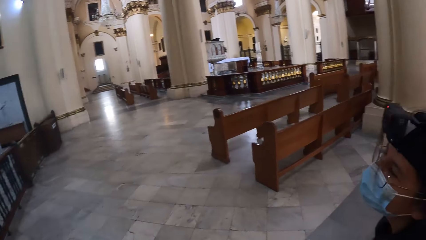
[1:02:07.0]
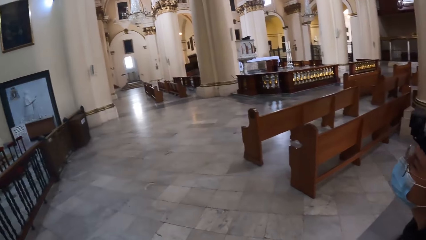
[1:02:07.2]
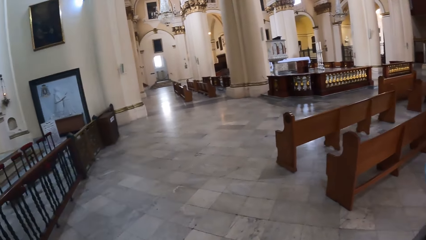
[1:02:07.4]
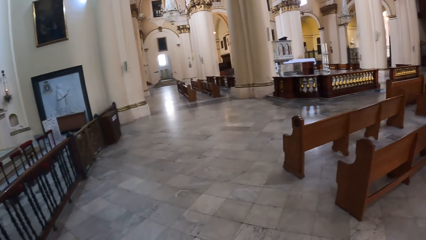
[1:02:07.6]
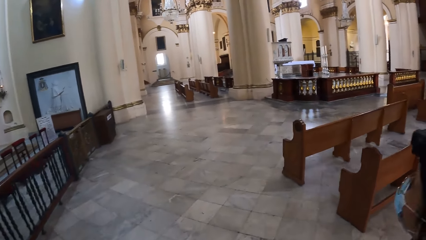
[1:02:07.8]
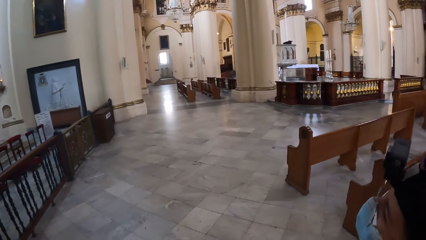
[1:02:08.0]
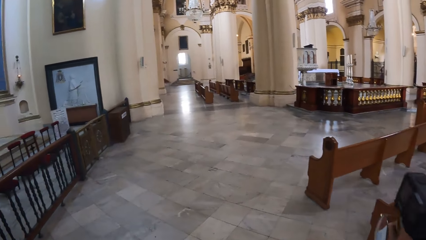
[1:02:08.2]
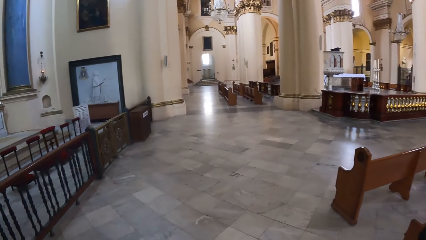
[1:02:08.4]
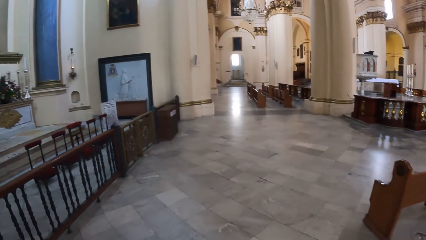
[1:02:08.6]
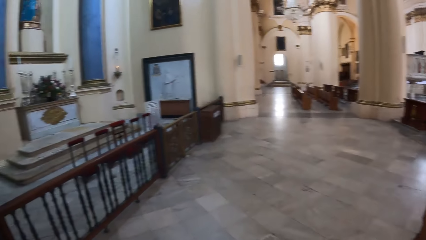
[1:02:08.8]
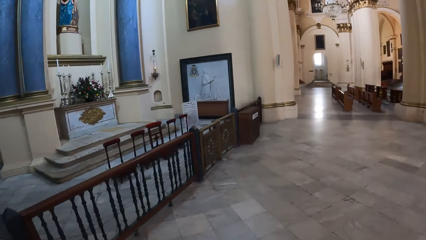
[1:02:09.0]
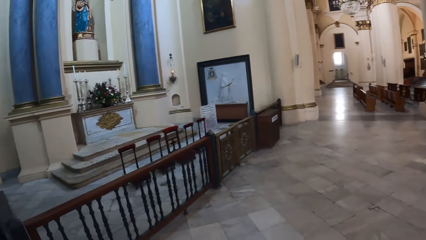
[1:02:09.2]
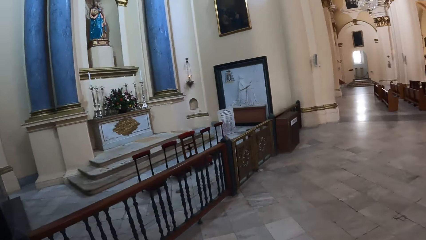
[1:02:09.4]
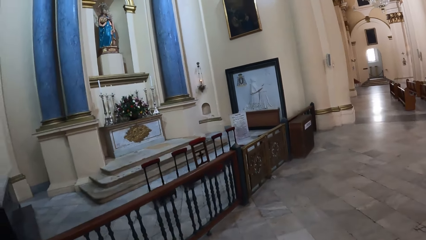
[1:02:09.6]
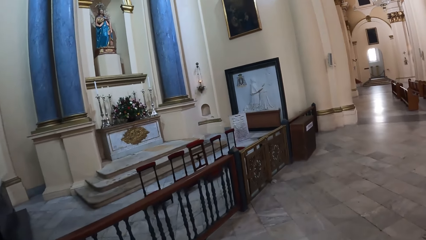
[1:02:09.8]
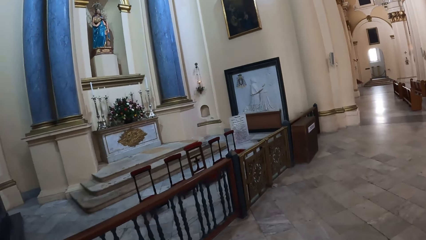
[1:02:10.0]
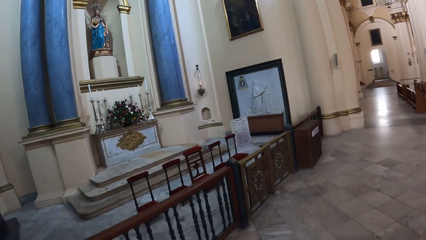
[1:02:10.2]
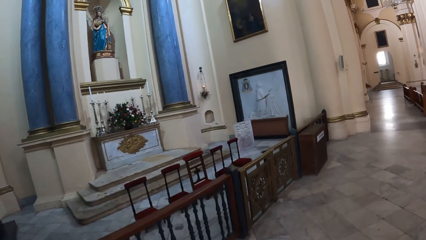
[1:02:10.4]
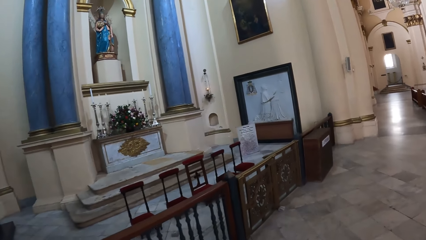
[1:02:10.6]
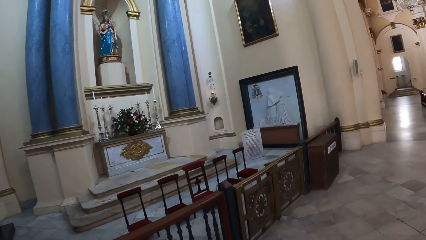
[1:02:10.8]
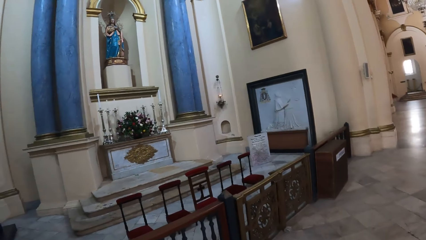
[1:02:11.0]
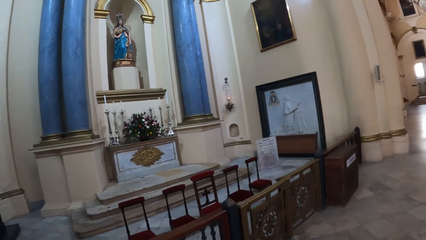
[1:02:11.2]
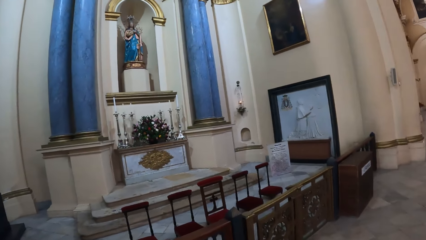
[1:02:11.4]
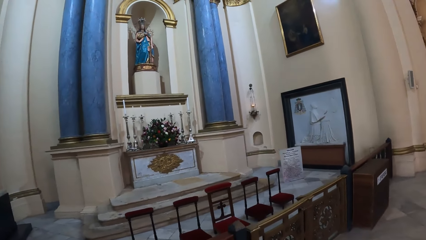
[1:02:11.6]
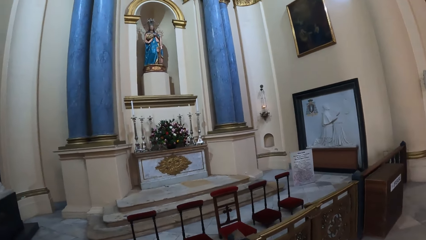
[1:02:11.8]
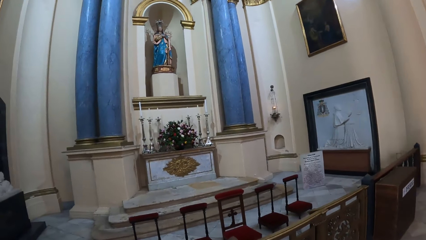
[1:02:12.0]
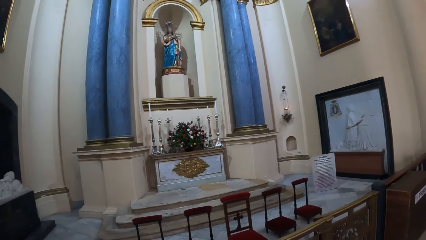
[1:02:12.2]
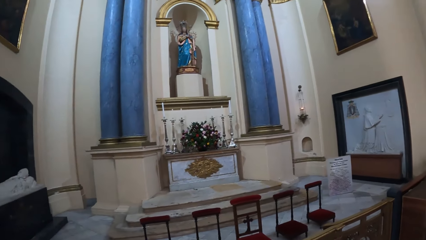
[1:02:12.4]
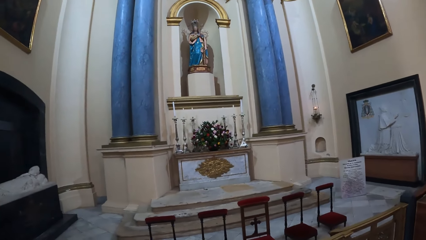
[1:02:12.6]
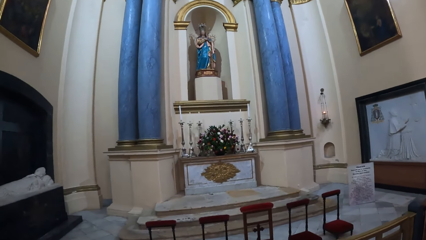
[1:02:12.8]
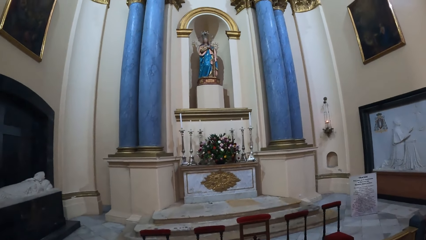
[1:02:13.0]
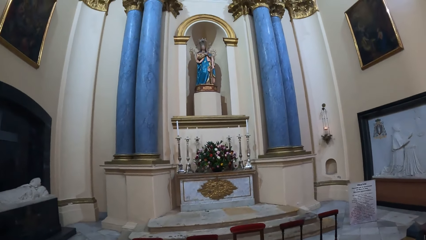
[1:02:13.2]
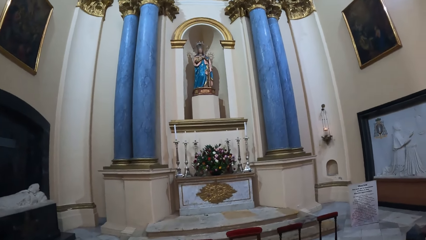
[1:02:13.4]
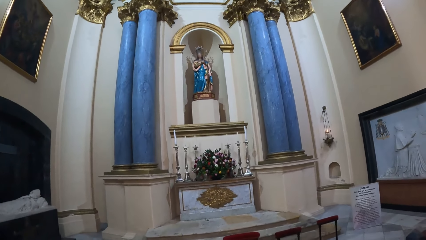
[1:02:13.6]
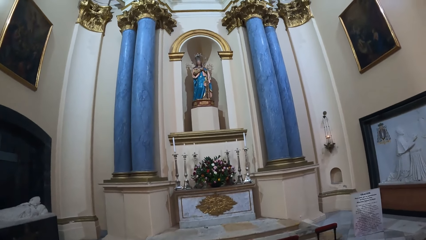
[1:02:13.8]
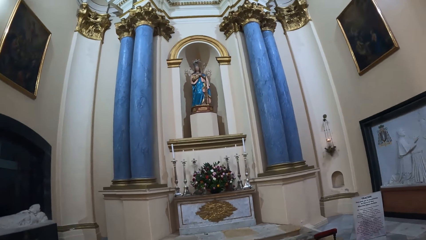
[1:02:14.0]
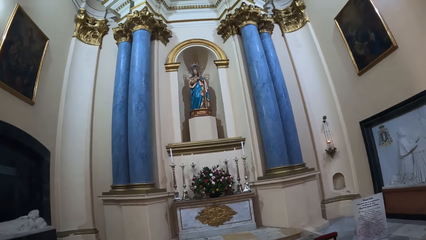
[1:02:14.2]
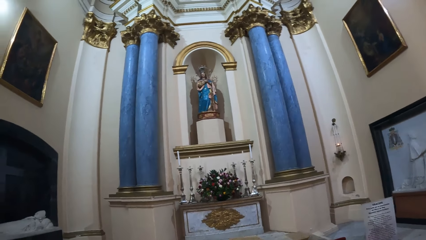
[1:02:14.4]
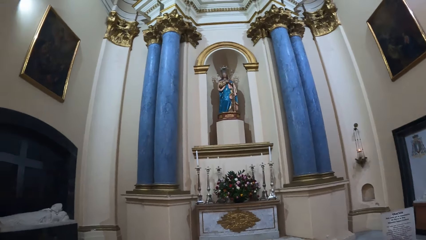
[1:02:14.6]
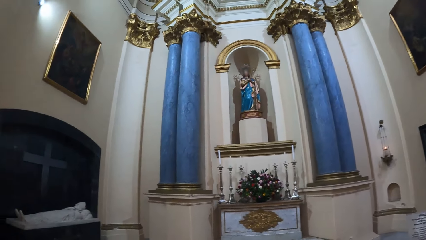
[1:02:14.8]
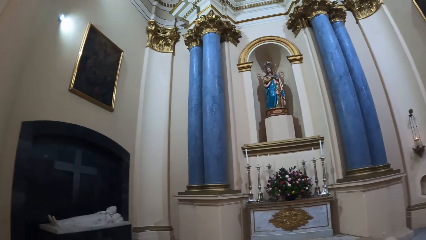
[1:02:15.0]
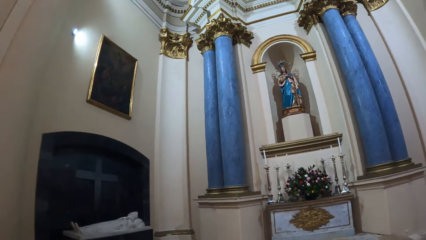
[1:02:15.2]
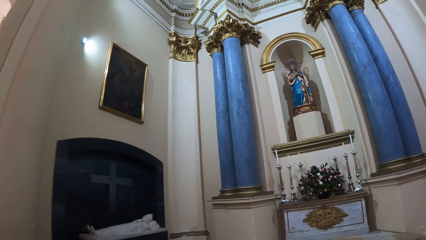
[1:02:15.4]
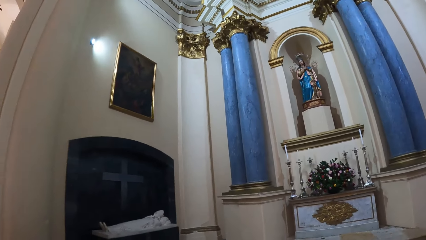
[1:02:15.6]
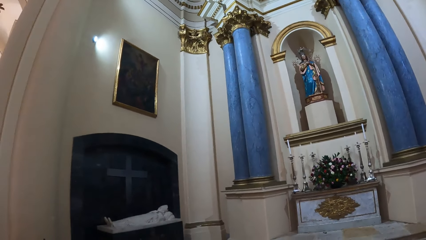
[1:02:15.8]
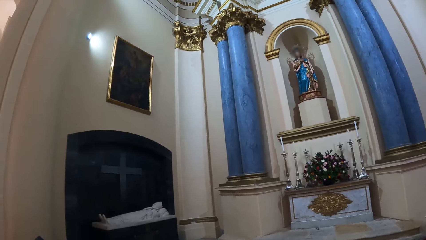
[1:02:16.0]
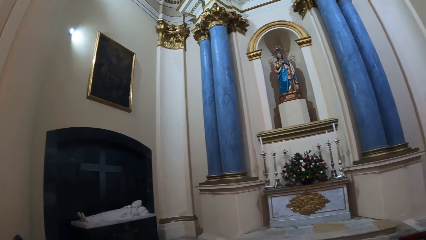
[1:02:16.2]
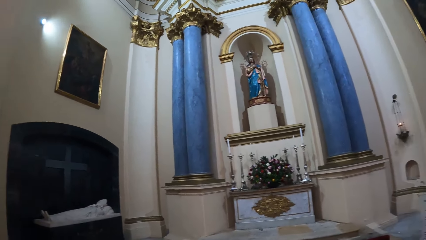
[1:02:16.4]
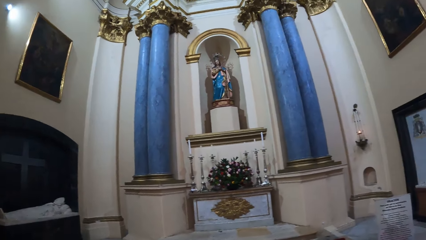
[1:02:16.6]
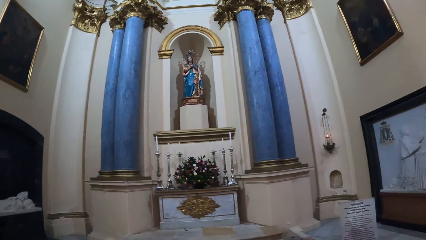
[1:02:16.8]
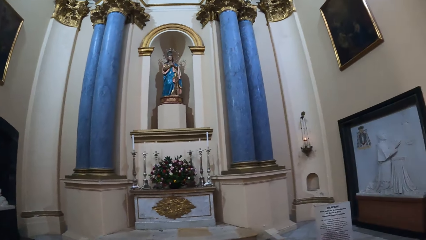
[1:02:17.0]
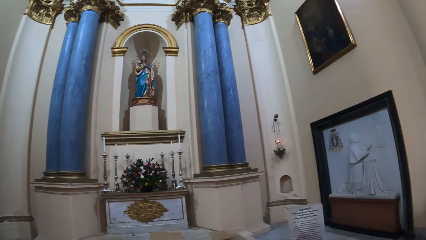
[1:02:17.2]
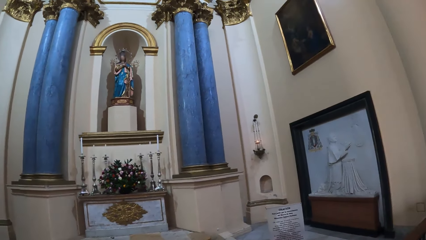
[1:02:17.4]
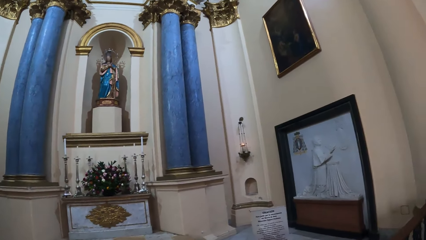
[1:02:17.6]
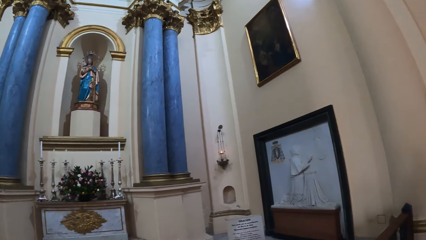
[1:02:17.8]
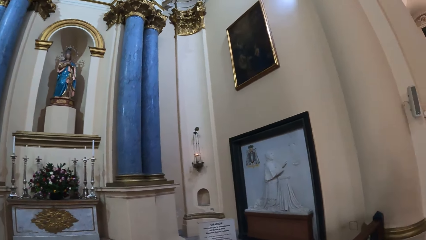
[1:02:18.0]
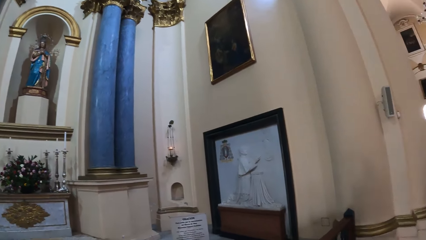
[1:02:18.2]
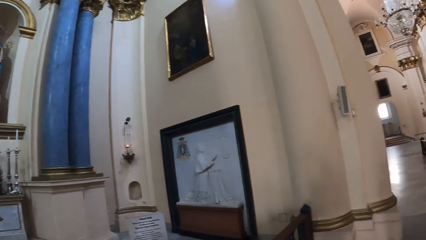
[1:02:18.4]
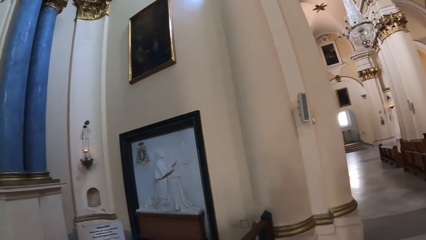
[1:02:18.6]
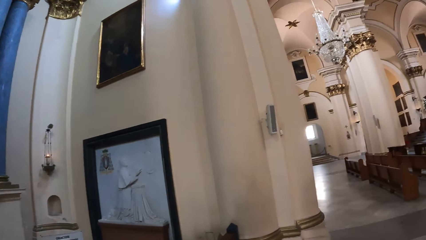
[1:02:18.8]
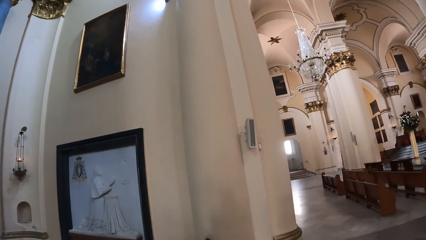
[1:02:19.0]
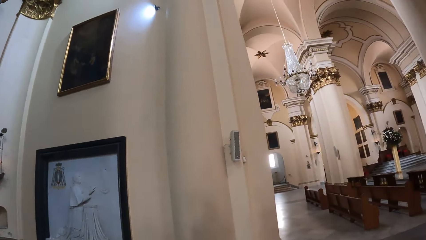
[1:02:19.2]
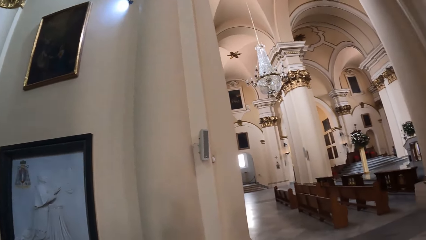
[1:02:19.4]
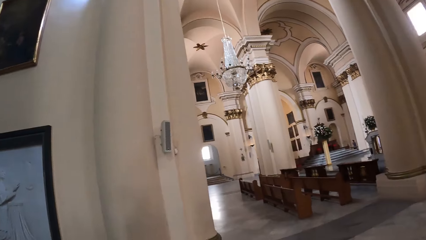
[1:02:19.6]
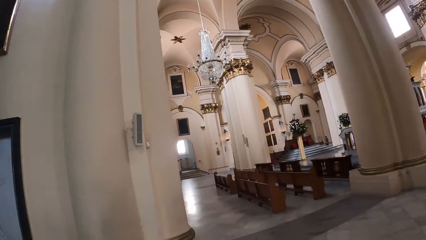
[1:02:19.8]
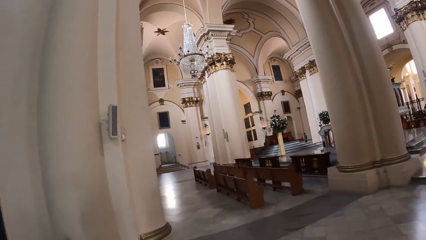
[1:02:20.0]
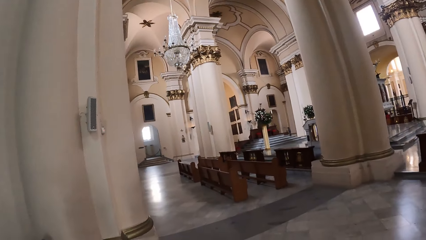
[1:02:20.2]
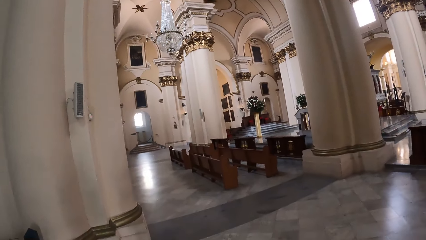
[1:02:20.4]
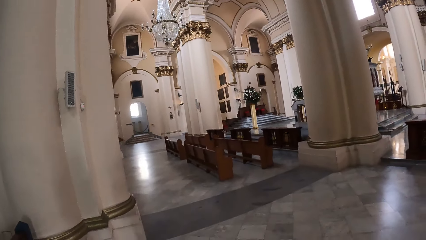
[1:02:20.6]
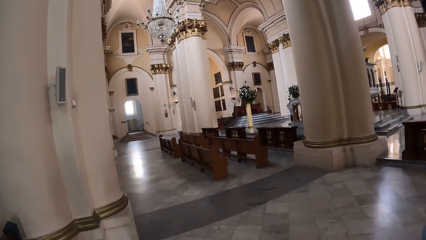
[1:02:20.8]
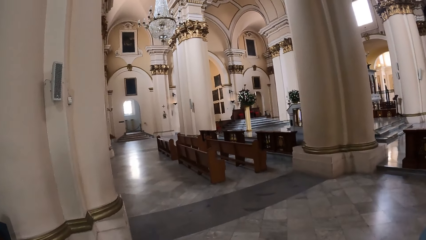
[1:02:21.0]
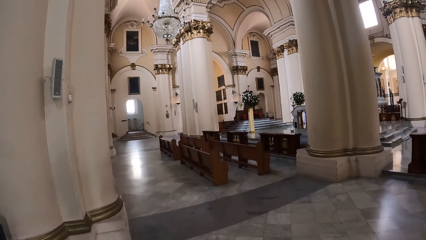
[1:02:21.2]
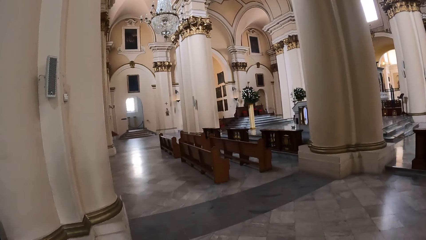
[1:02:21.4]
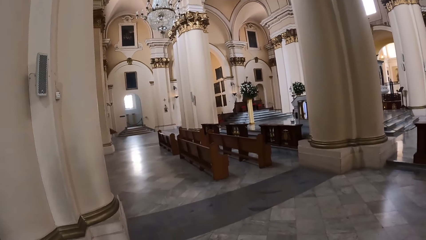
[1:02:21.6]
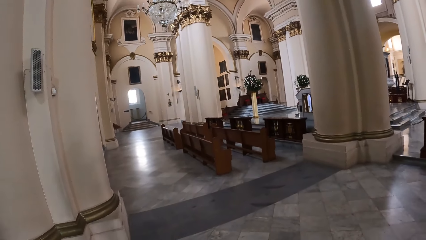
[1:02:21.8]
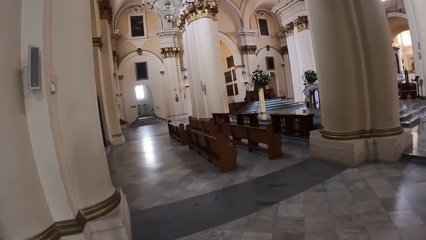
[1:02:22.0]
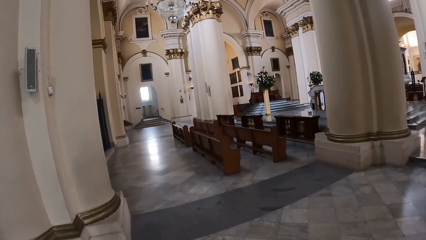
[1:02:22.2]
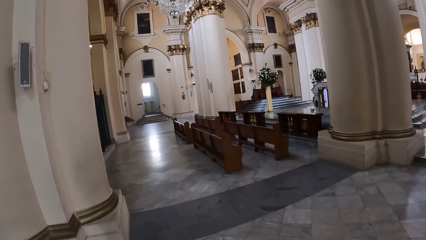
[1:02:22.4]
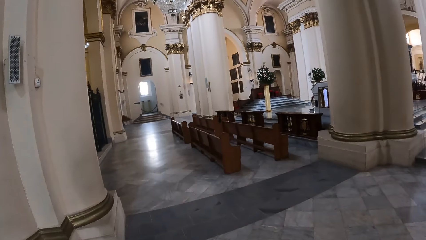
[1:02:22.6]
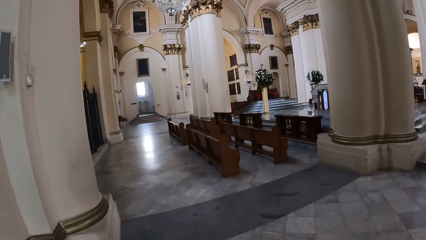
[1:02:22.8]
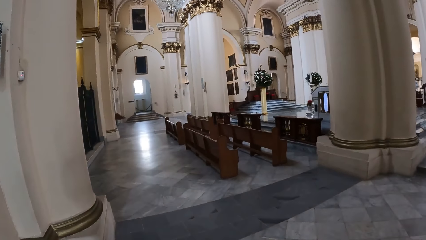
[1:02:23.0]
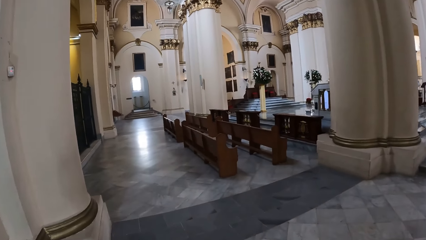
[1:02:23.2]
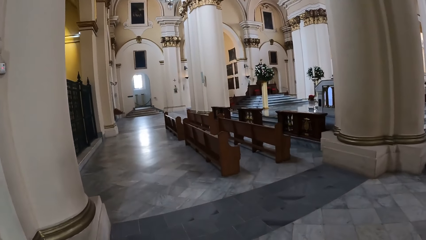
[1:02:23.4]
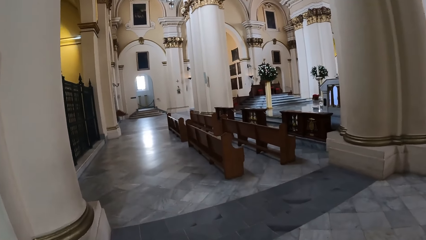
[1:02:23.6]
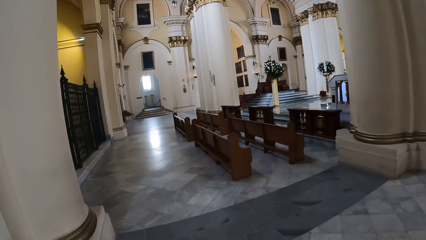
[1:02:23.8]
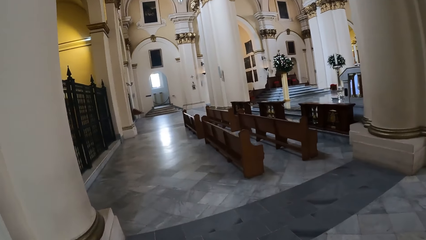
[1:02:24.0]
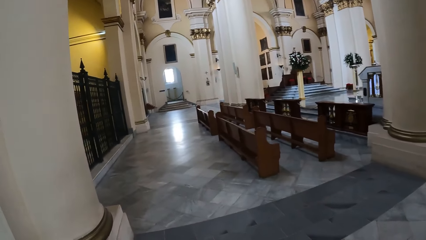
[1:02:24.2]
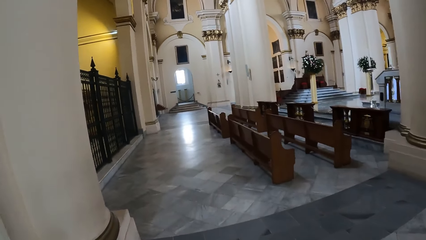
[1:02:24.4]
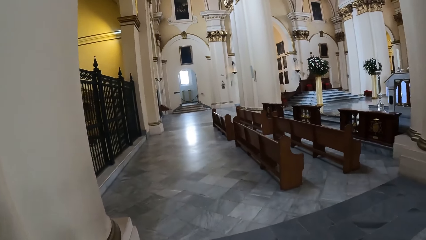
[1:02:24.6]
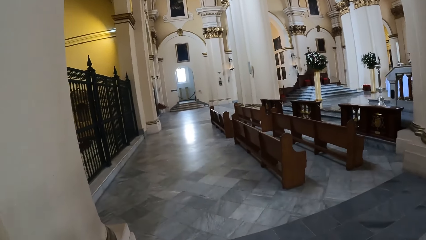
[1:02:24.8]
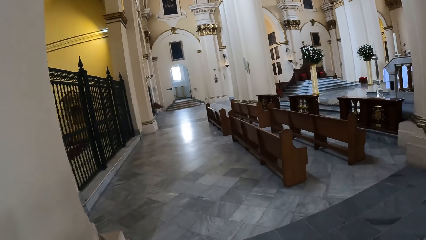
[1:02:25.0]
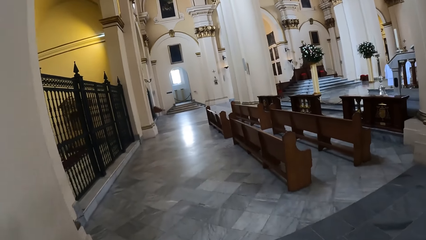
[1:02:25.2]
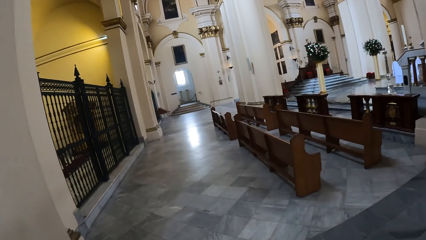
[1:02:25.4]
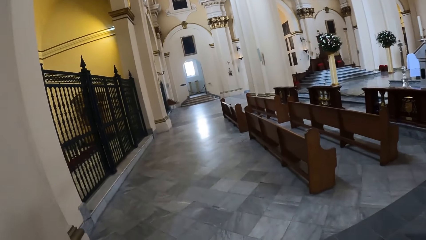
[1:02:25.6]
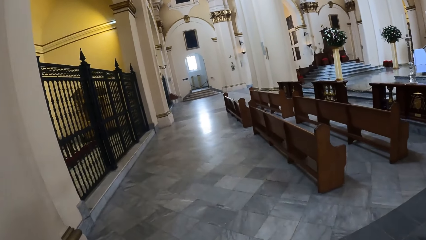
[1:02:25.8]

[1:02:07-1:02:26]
The camera wearer looks around. They look around. They walk around in a building.
